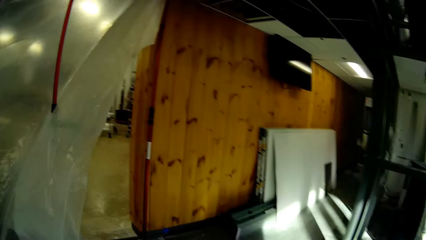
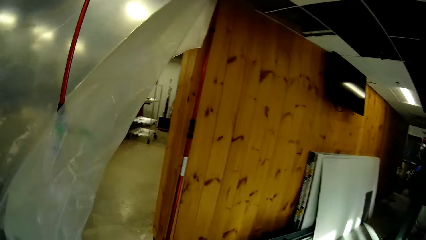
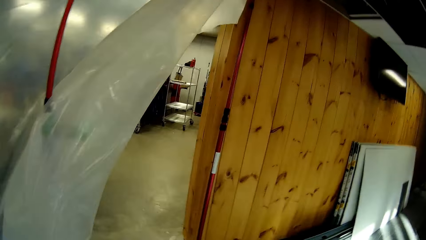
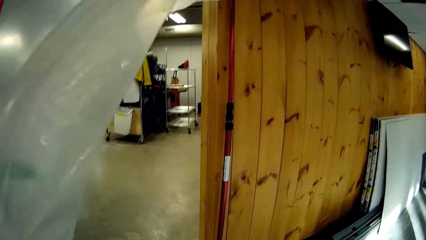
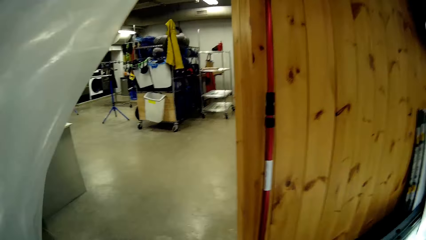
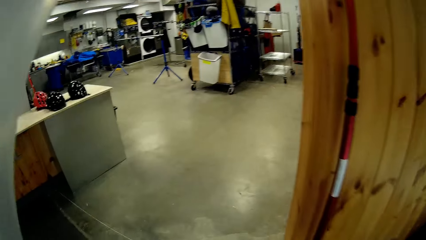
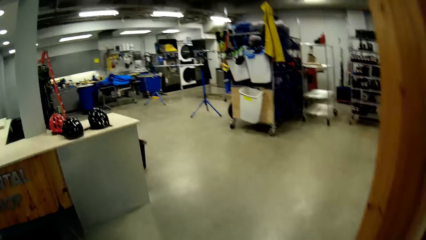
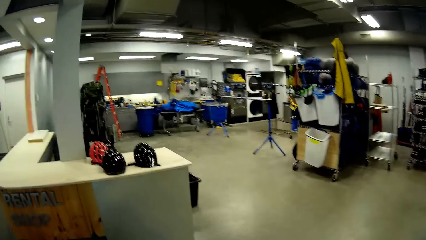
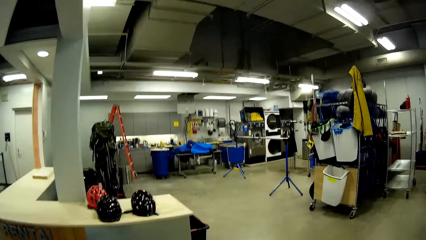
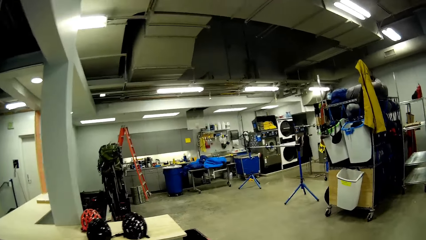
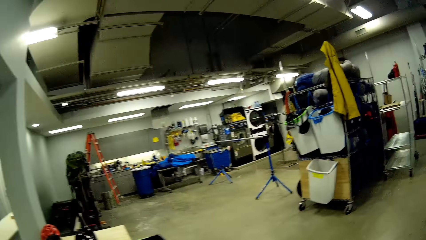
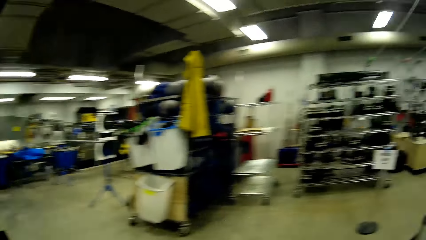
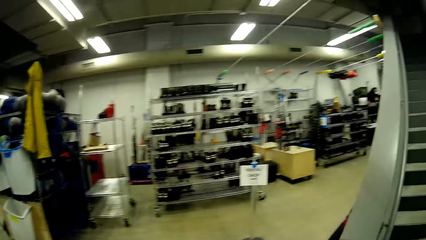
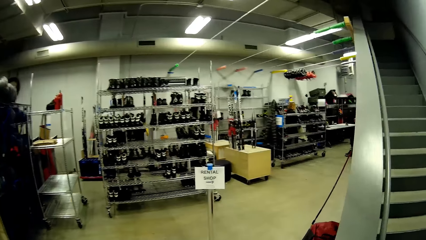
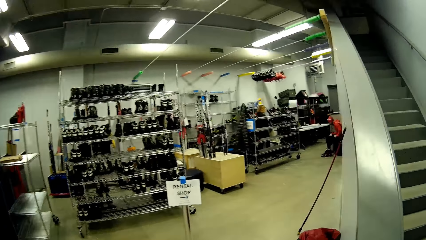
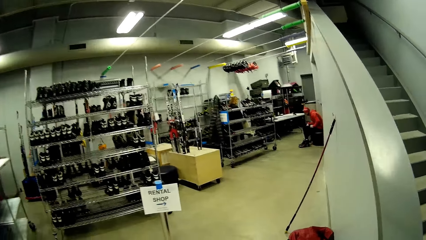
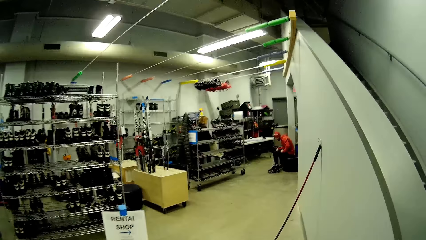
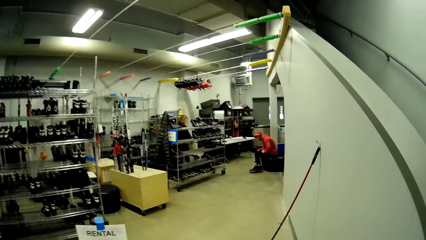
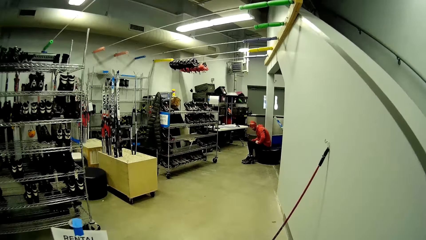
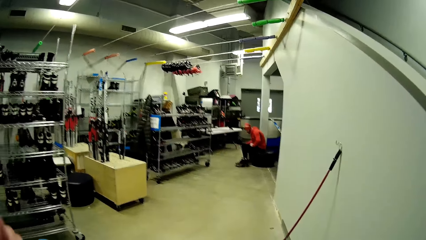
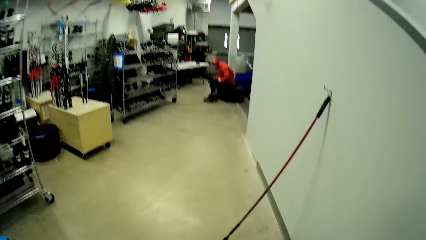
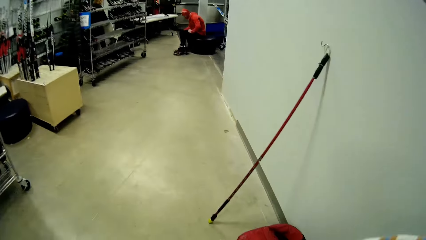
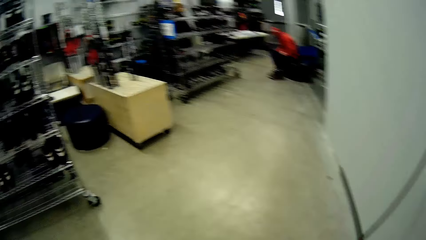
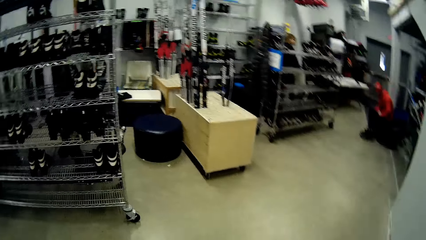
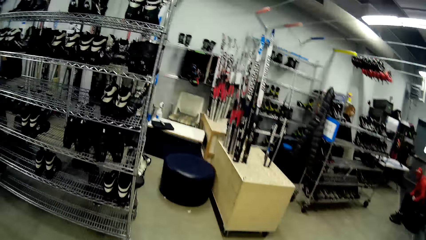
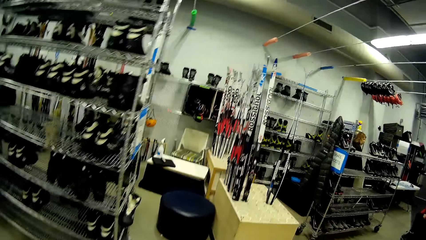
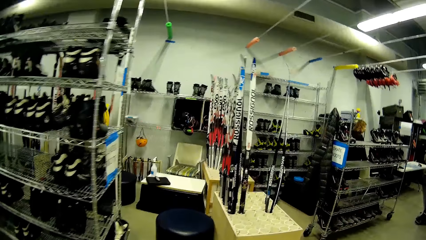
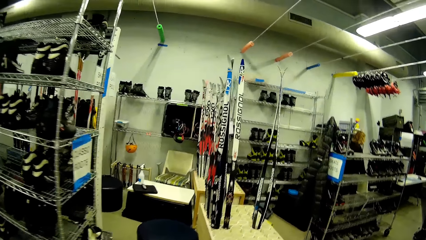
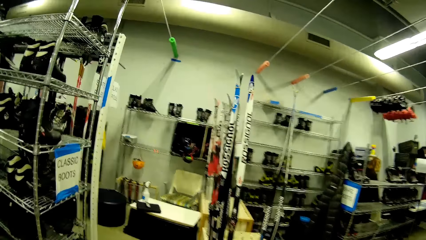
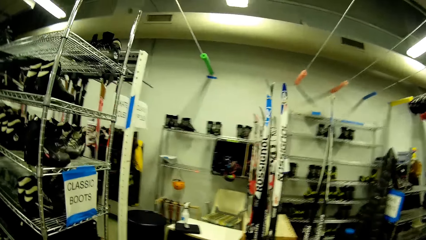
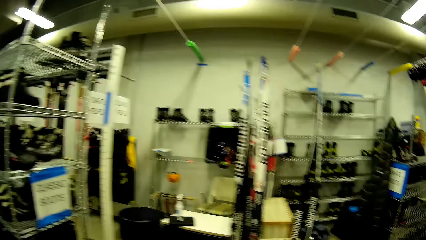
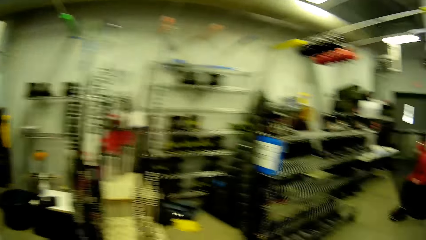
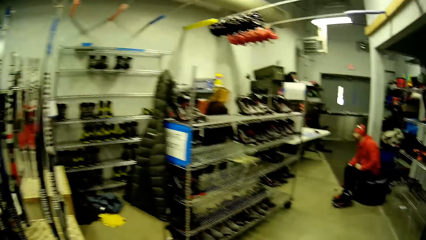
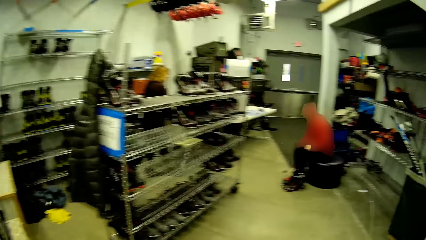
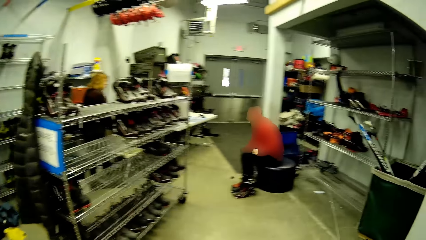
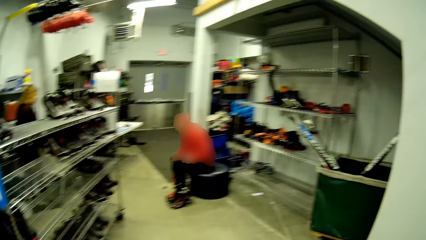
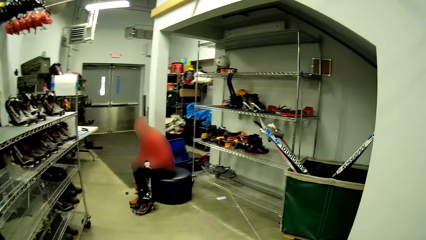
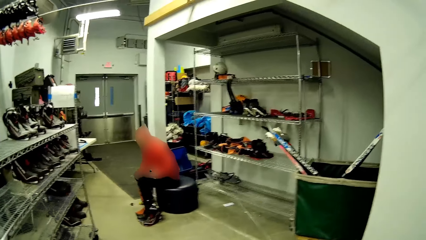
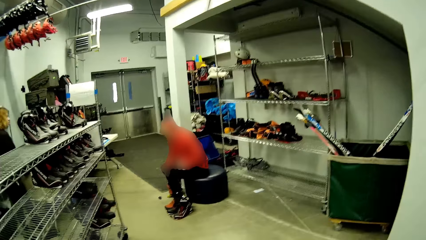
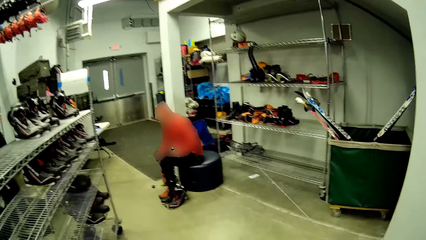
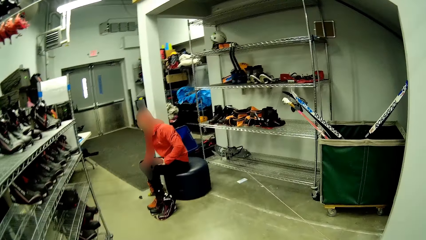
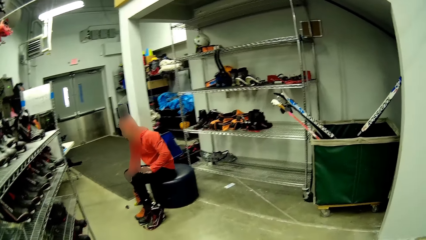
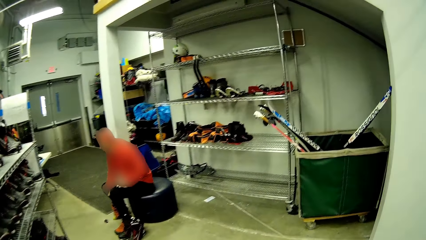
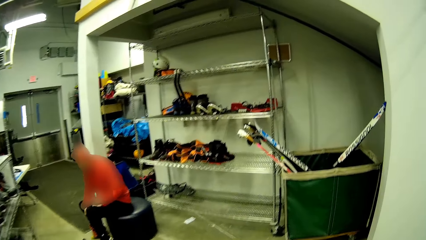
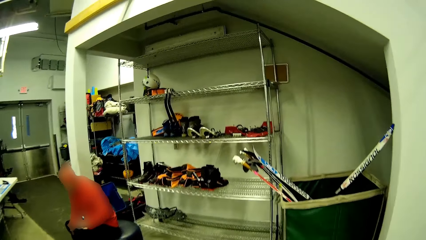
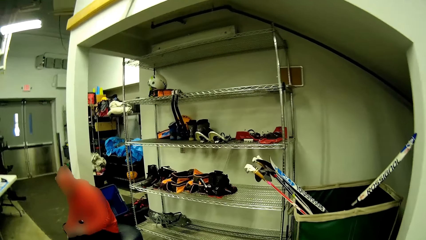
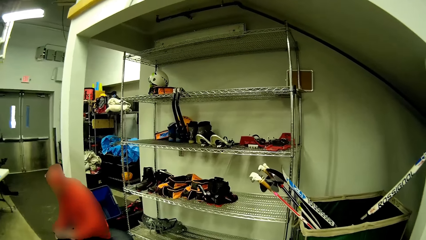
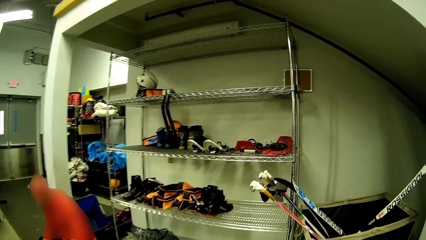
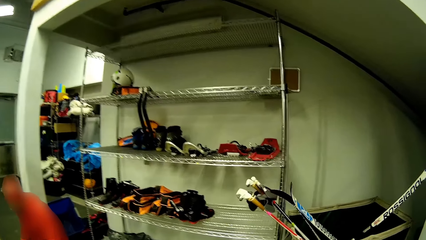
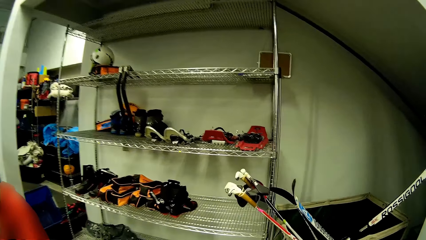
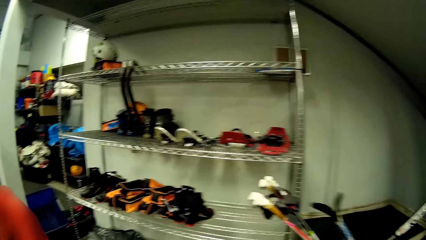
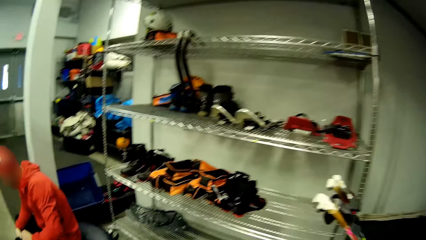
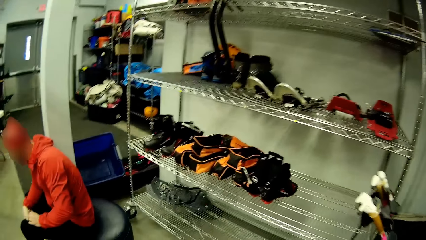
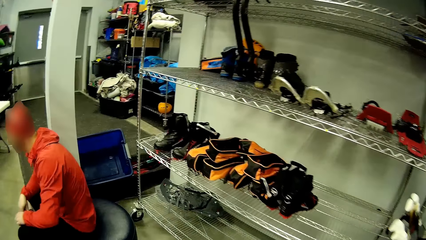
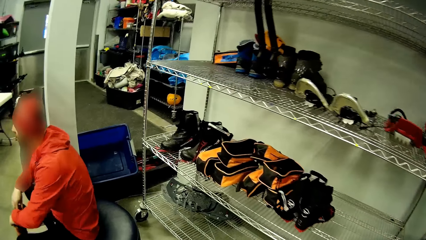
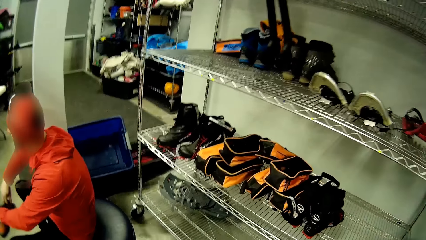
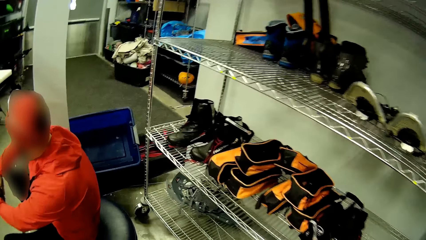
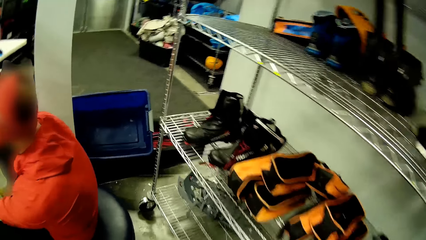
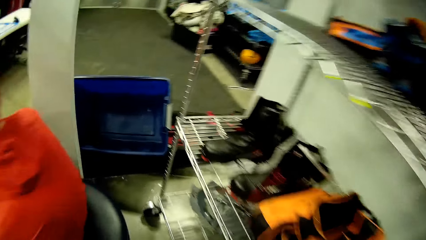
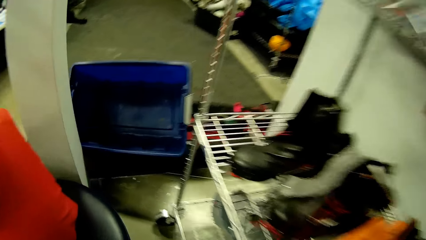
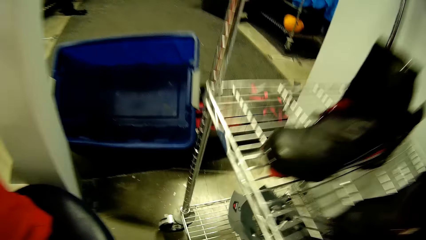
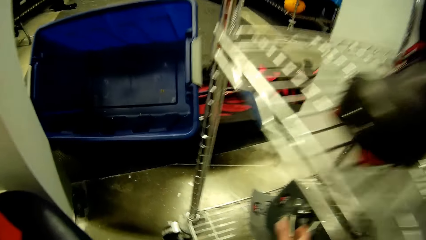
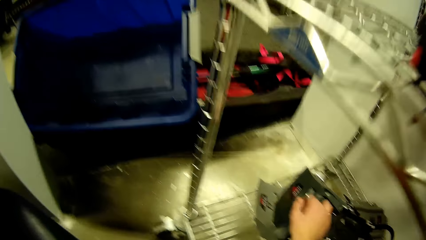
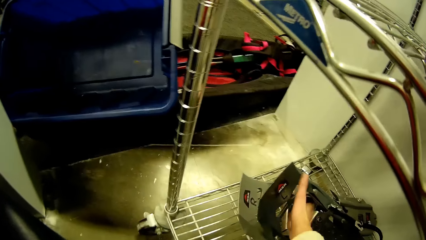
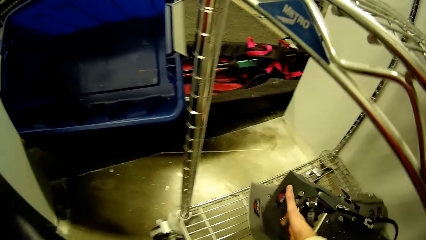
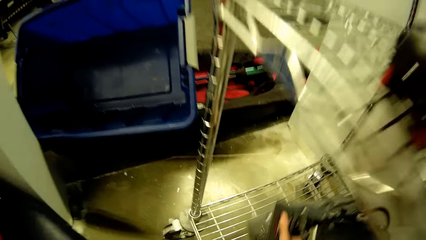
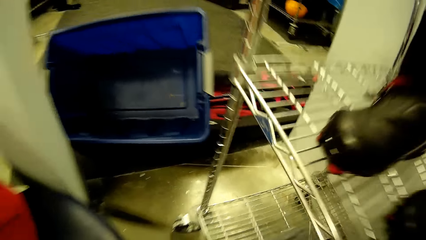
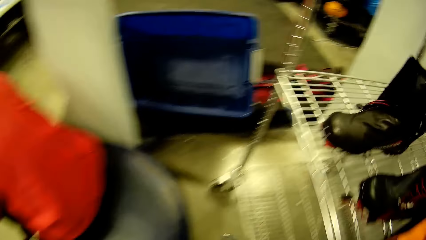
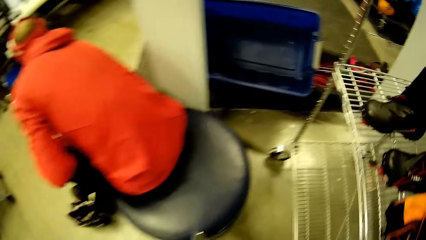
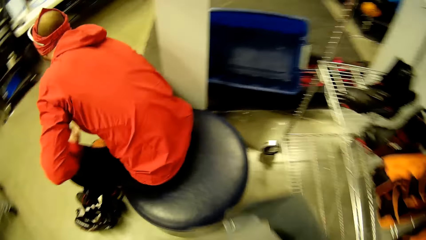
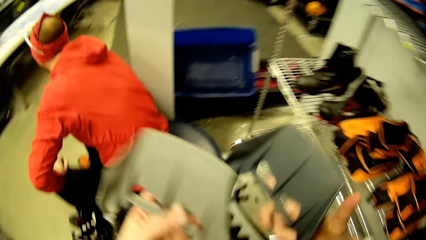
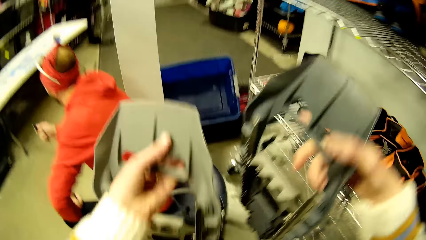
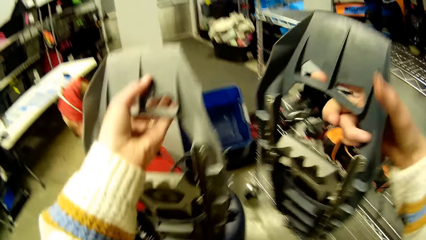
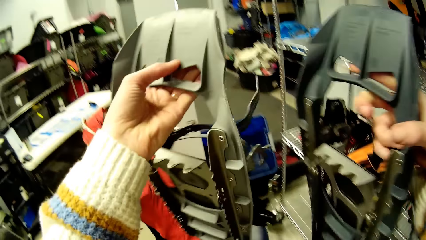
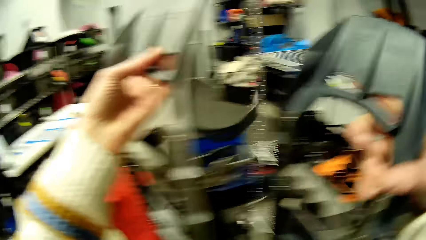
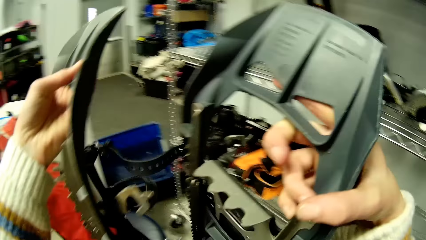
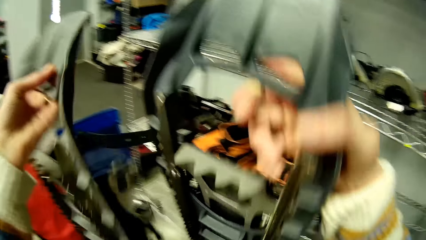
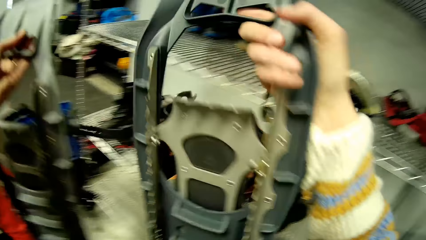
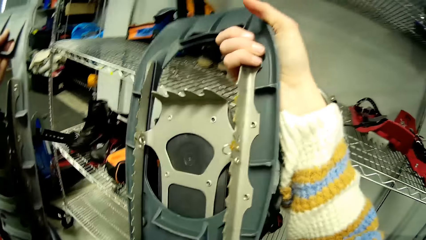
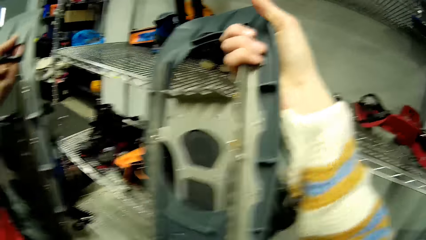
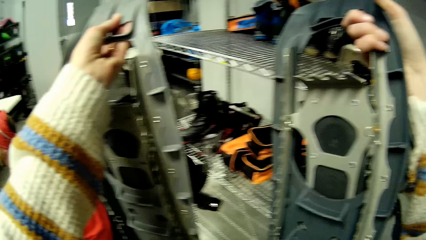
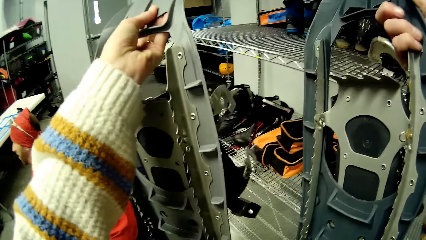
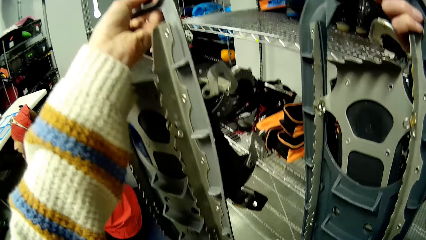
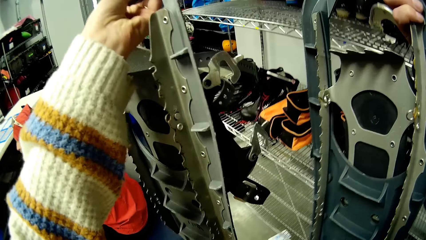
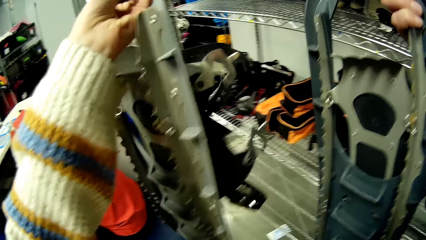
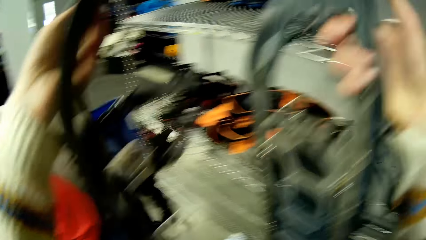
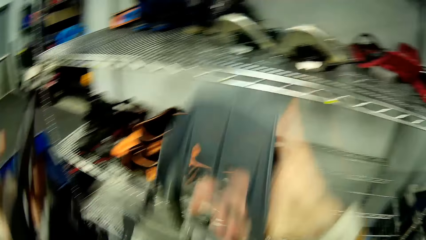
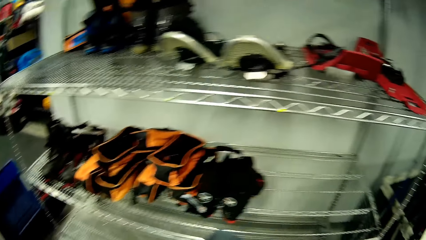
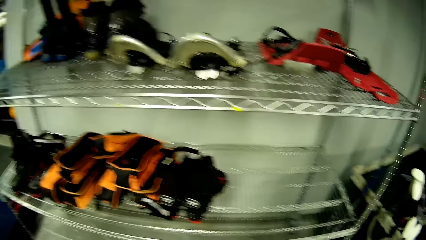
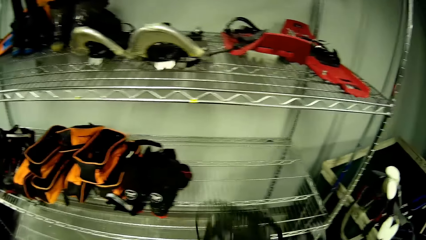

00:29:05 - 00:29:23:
The camera wearer walks into the store from the workshop. A person moves on the chair. The camera wearer picks up crampons or parts of skating shoes from the shoe rack with both hands. They lift the parts of skating shoes.
